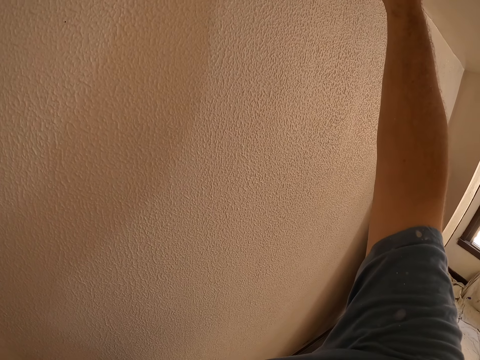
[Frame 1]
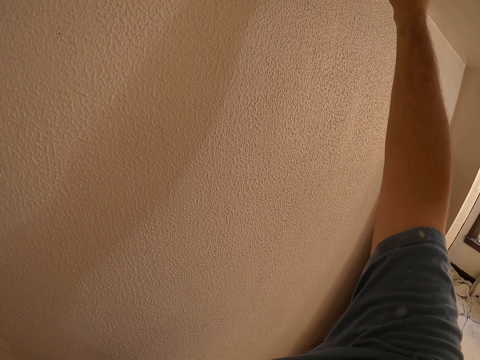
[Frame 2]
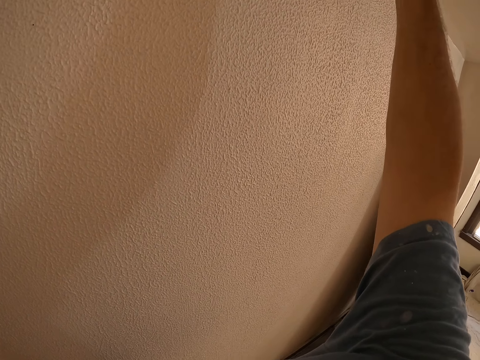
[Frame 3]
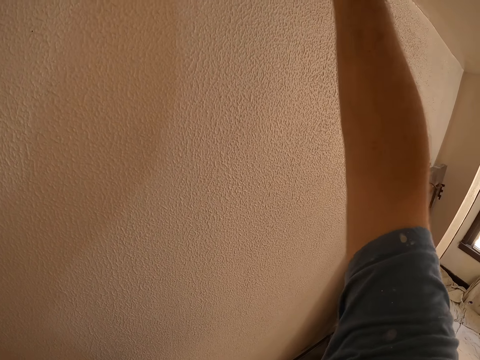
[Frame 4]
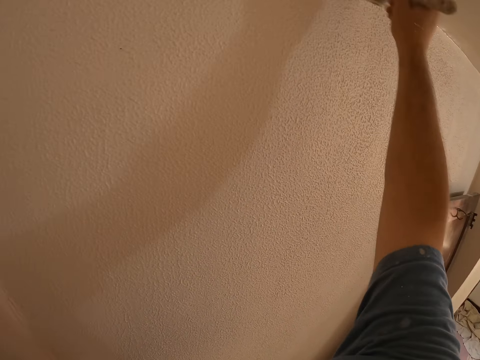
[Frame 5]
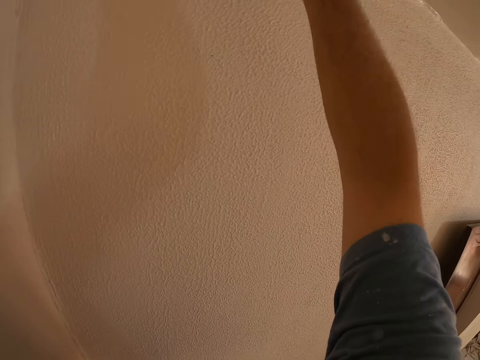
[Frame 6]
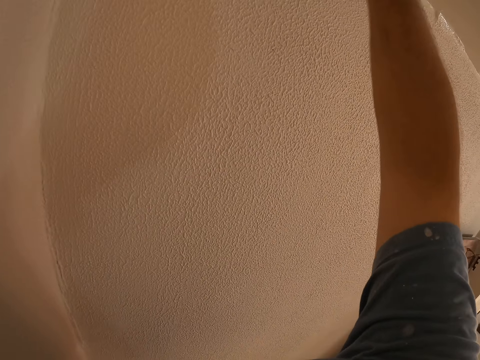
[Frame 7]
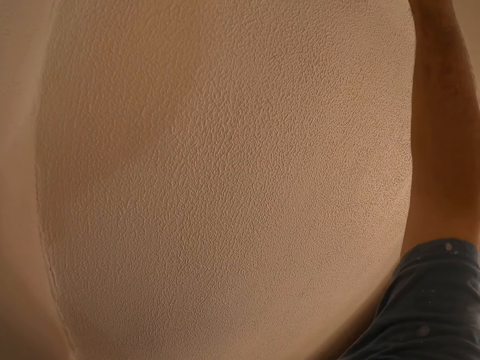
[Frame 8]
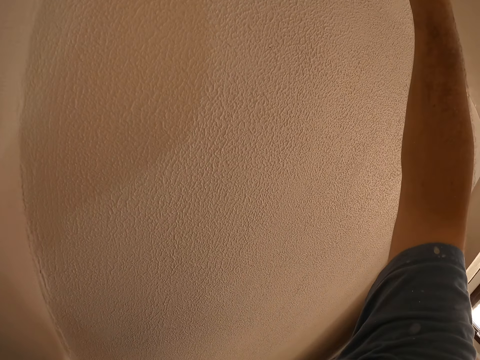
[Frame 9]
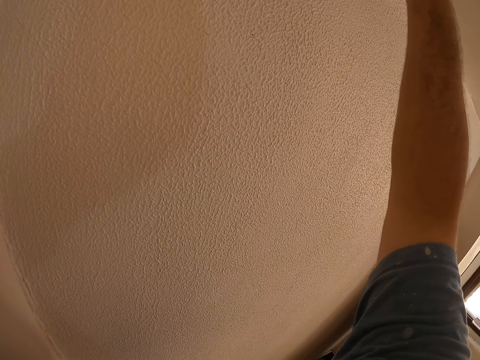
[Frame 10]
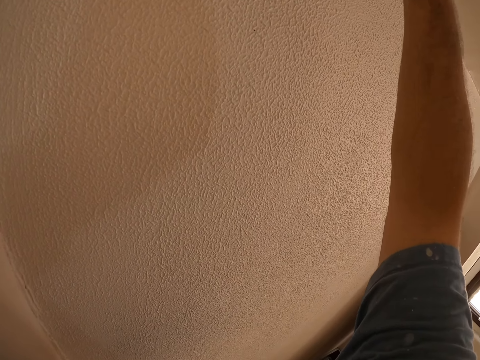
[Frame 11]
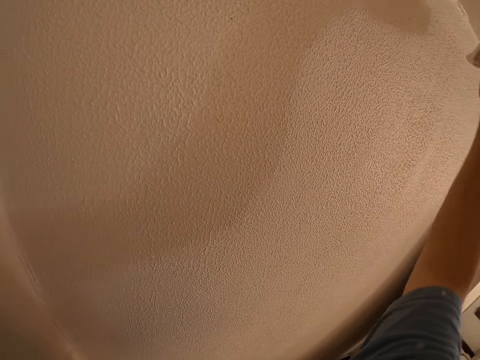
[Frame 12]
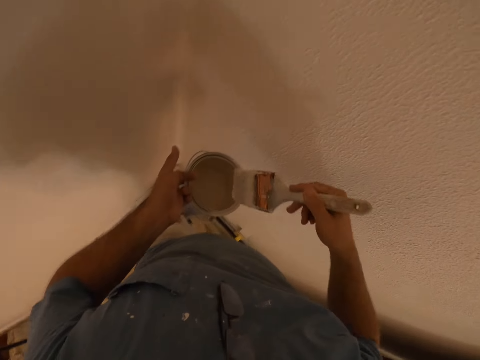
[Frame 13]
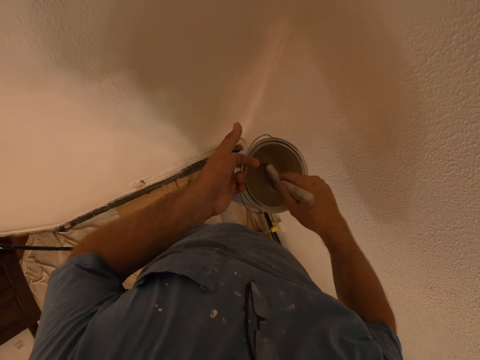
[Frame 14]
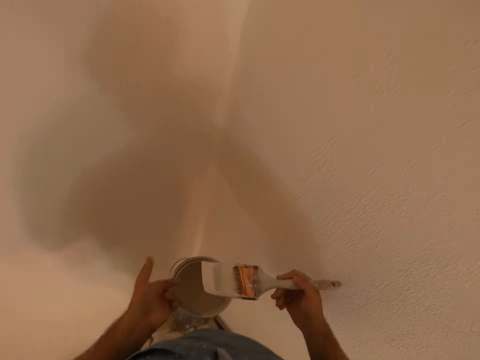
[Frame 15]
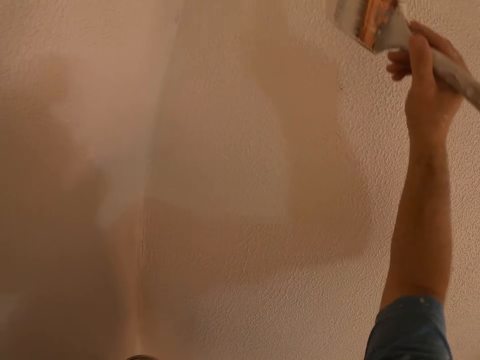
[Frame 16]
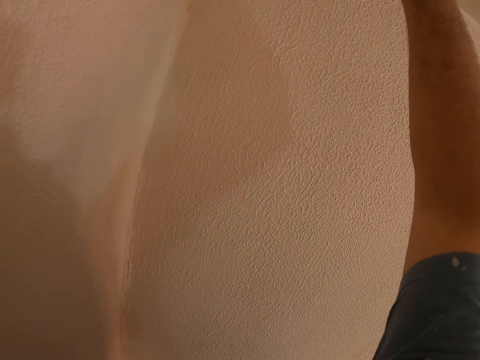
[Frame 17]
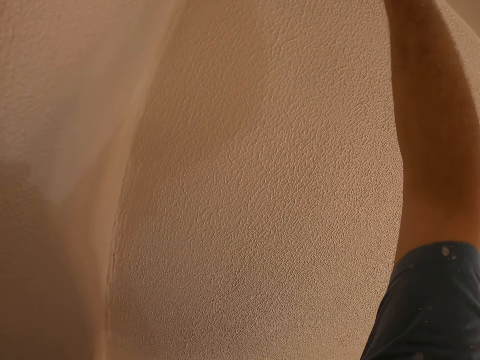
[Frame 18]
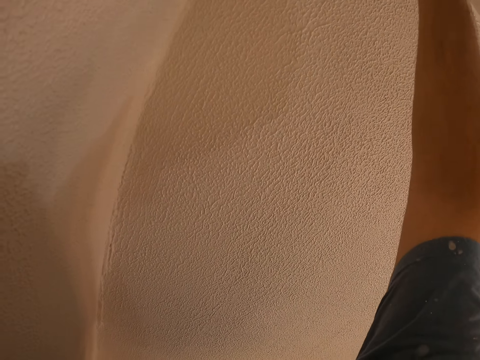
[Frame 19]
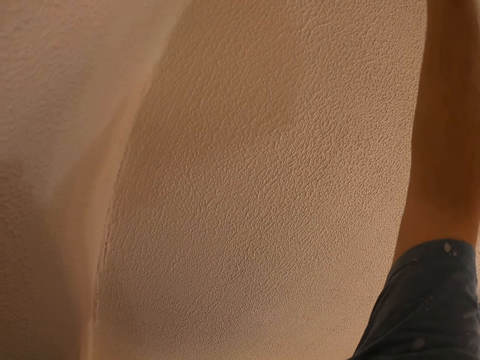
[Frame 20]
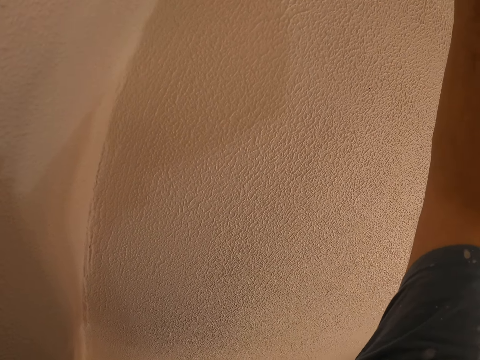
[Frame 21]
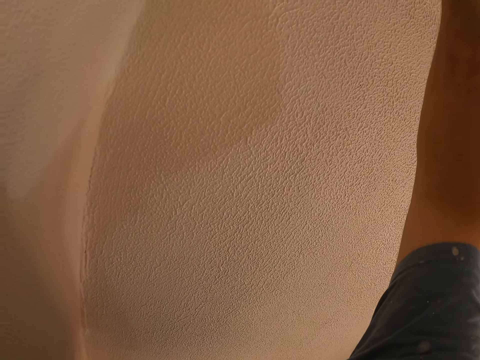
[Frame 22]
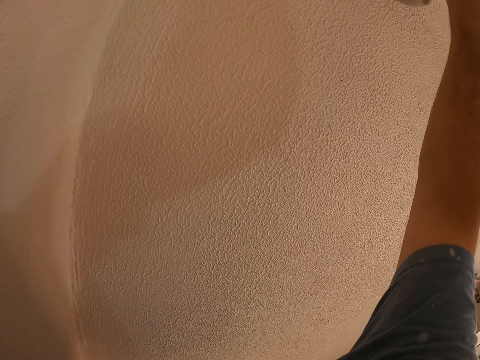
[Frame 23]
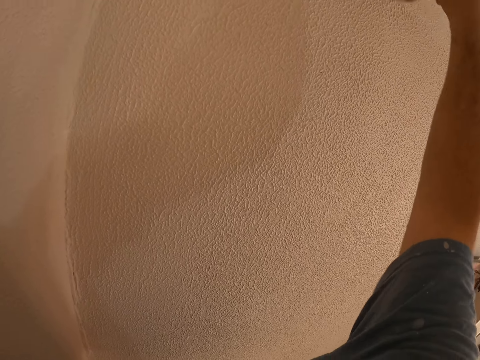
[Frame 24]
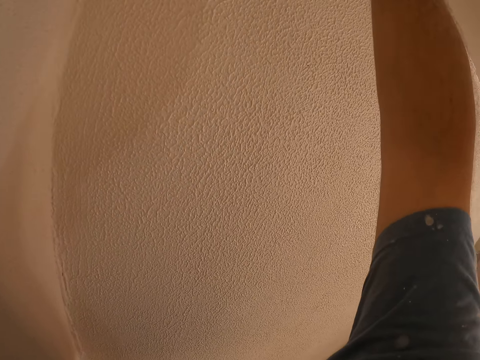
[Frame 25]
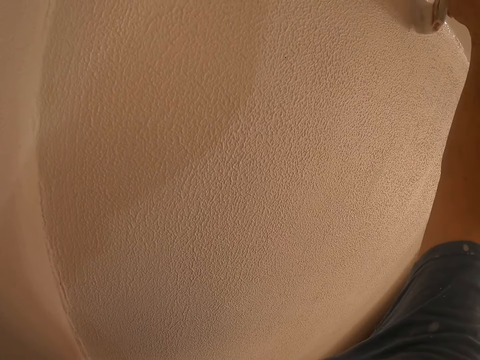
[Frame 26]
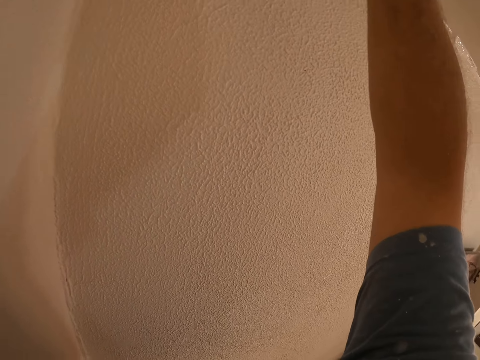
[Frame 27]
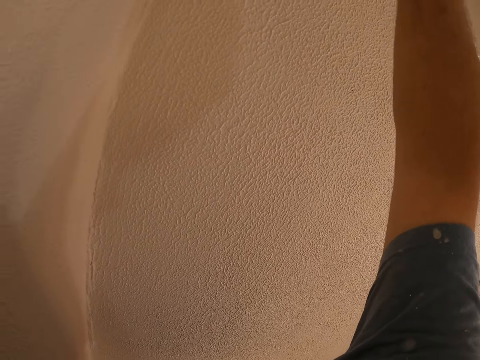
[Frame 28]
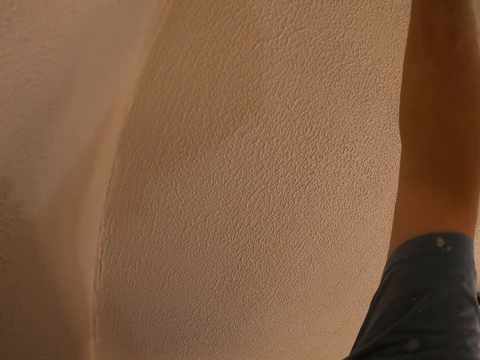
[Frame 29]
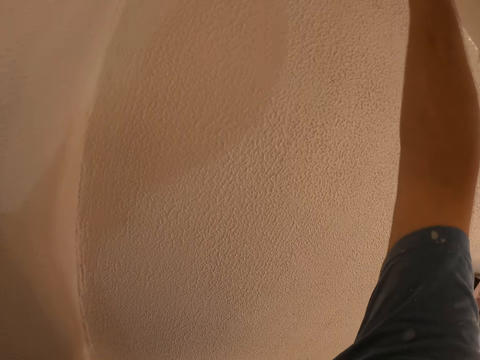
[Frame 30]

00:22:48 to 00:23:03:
The camera wearer dips the paint brush in the paint bucket. They paint the wall of the room with the paint brush.

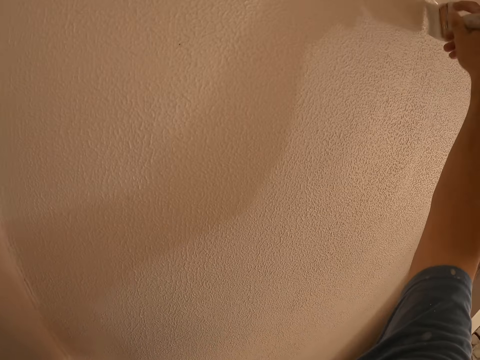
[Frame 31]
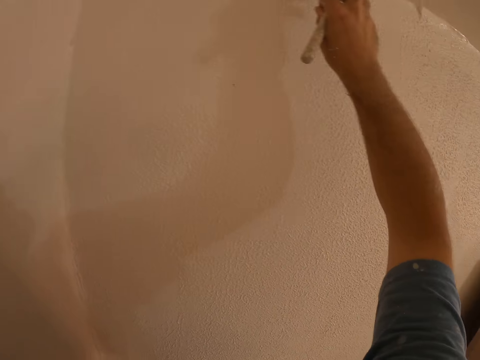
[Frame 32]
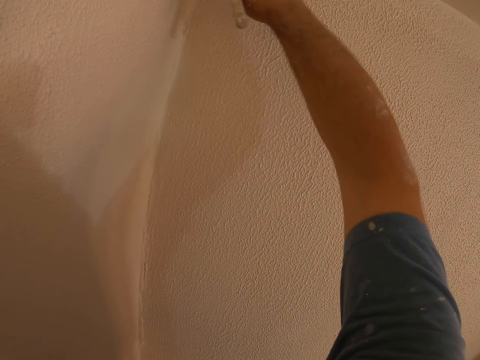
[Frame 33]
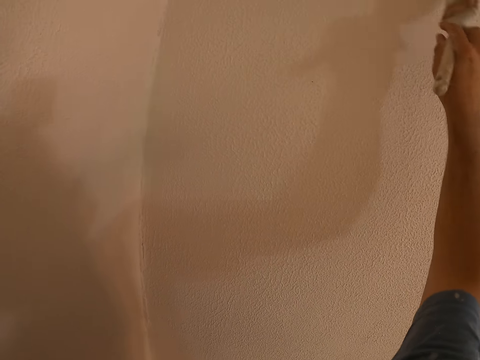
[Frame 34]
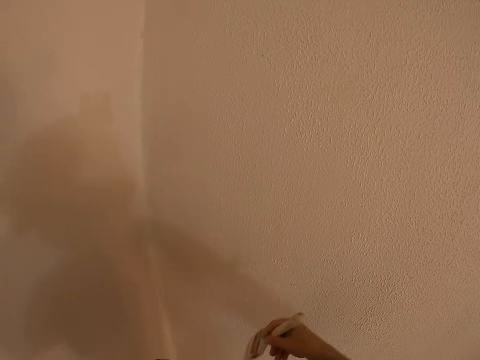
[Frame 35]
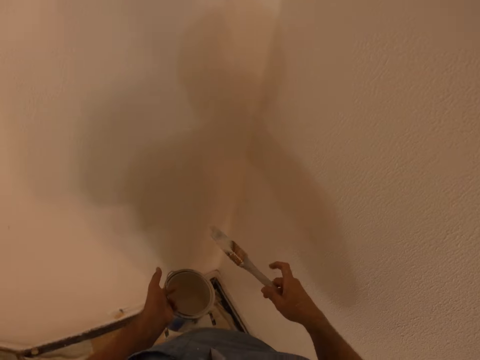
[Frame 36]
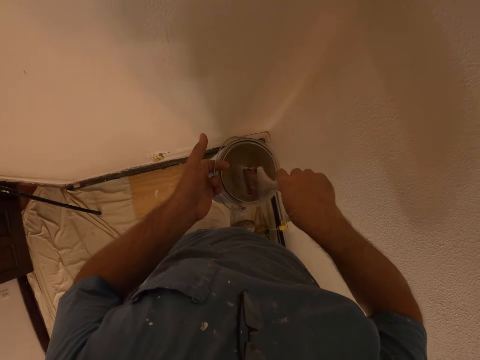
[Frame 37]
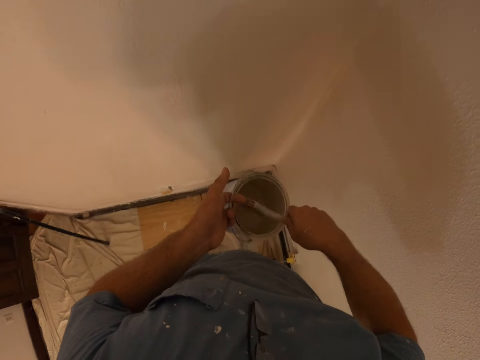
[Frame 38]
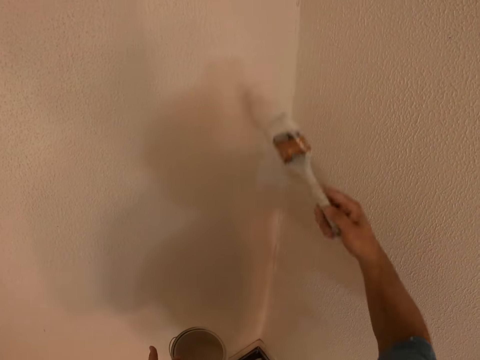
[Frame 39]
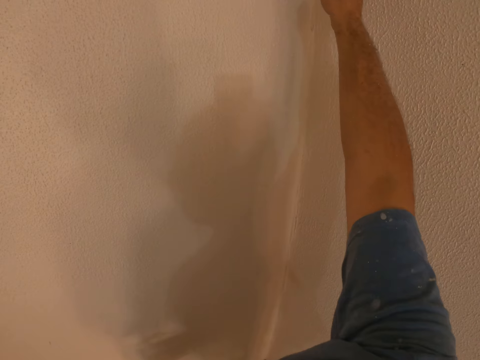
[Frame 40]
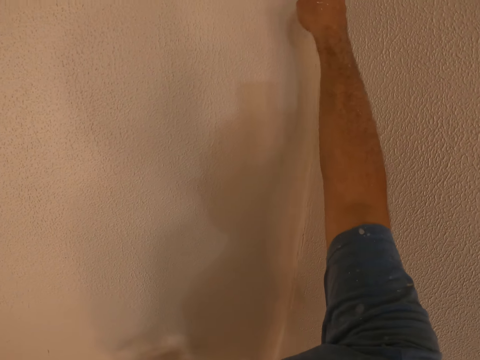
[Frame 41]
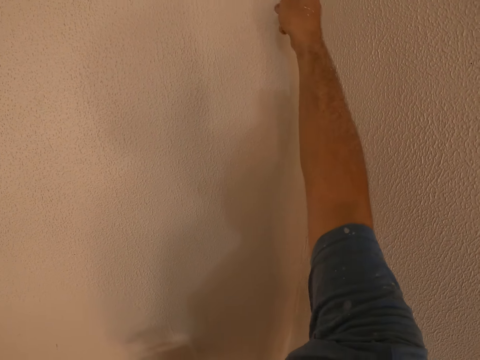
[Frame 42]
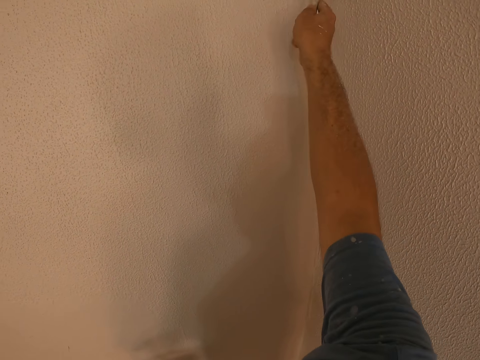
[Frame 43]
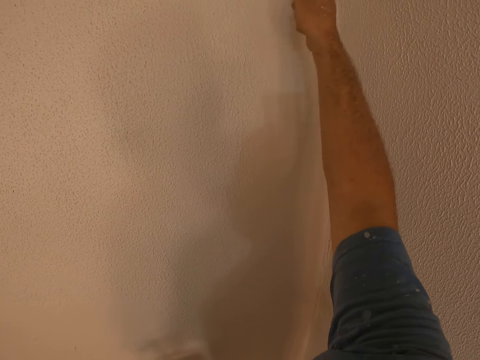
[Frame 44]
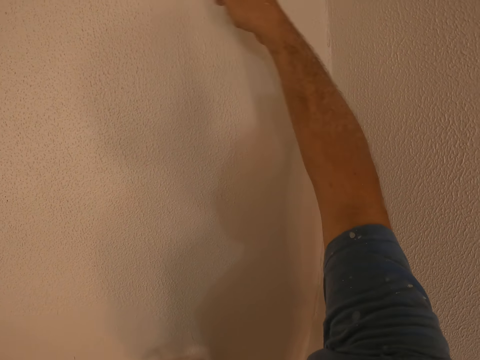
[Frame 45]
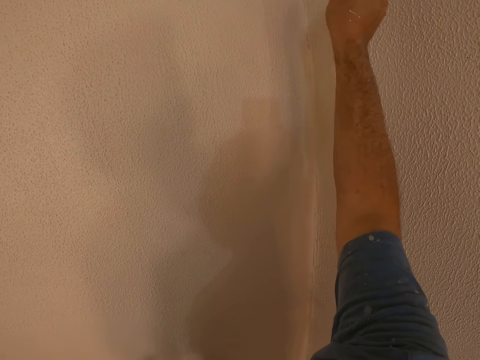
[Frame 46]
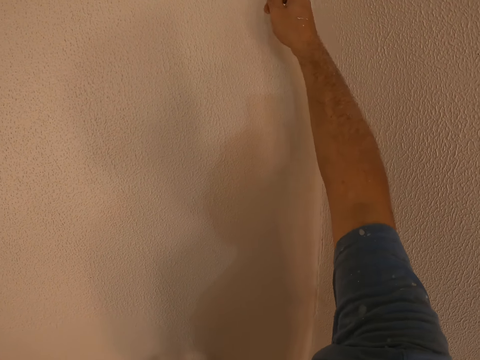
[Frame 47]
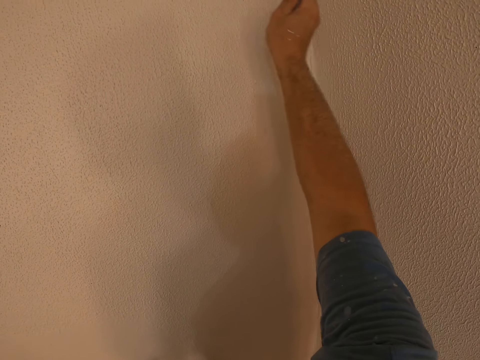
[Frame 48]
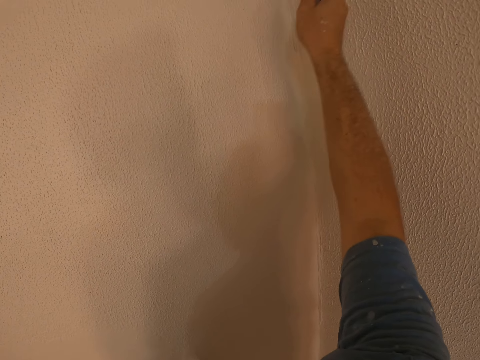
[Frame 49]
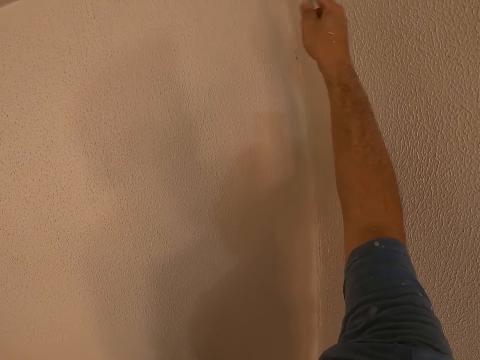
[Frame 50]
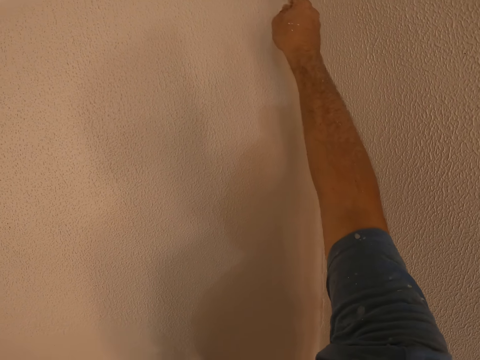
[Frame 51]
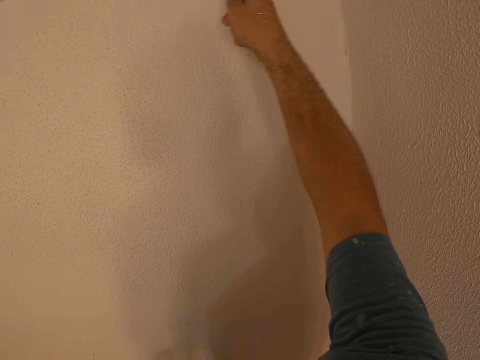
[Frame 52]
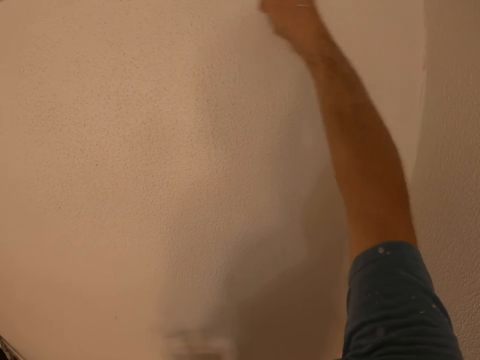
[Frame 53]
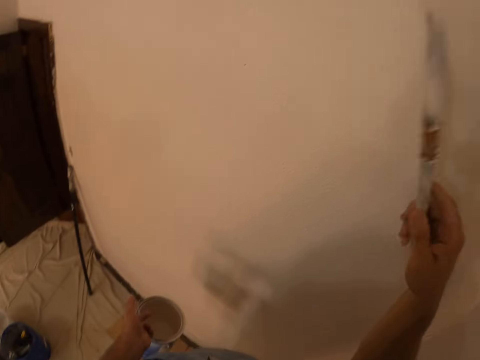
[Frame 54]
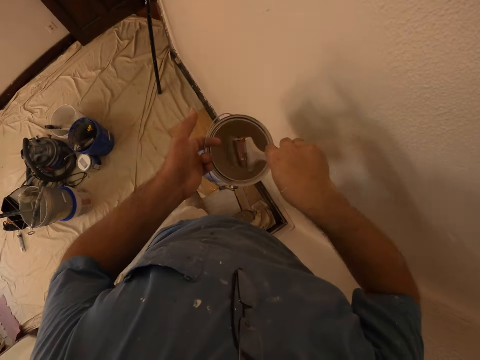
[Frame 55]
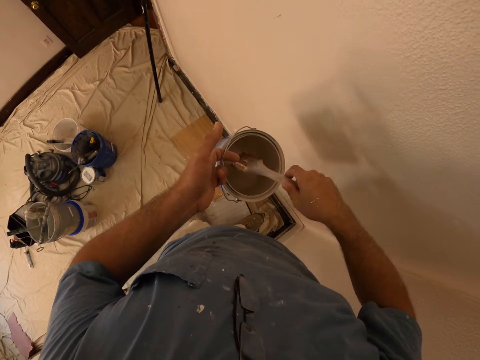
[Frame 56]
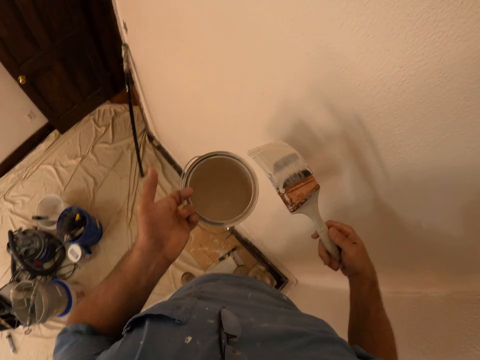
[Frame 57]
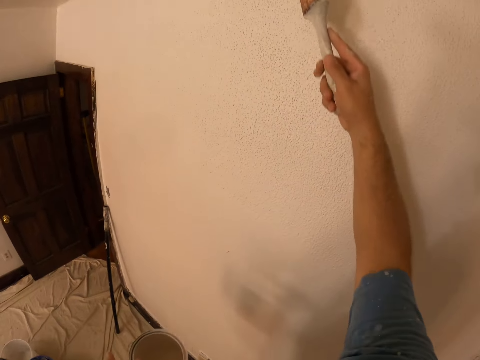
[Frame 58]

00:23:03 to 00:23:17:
The camera wearer dips the paint brush in the paint bucket. They paint the wall of the room with the paint brush. They dip the paint brush in the paint bucket. They paint the wall with the paintbrush.
